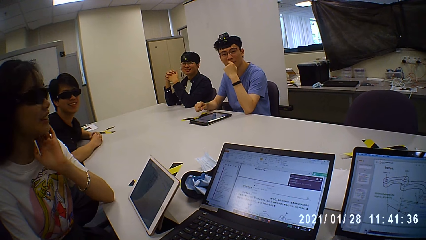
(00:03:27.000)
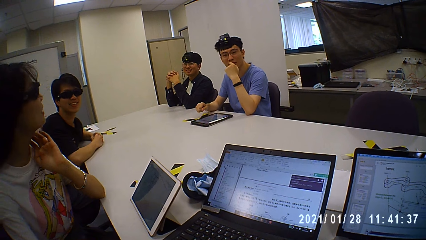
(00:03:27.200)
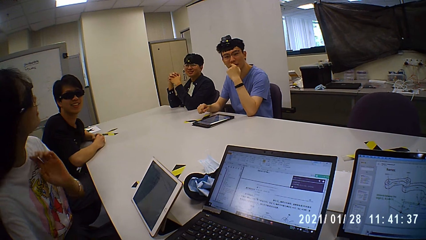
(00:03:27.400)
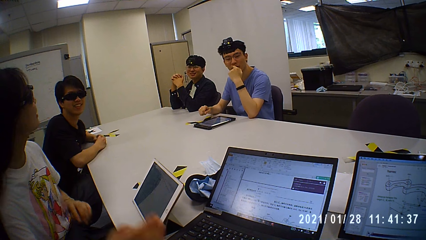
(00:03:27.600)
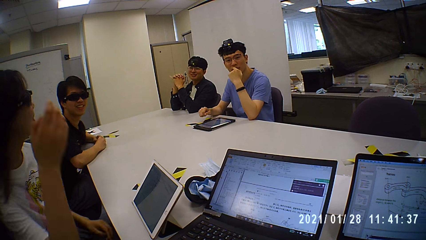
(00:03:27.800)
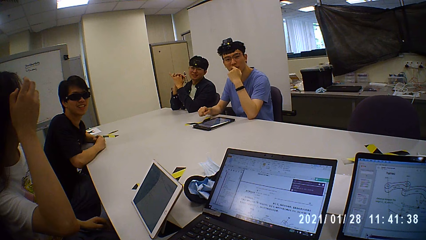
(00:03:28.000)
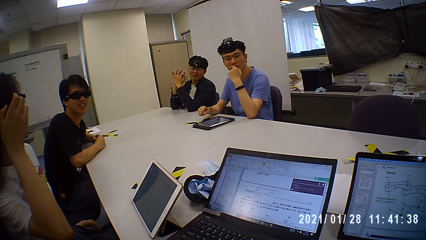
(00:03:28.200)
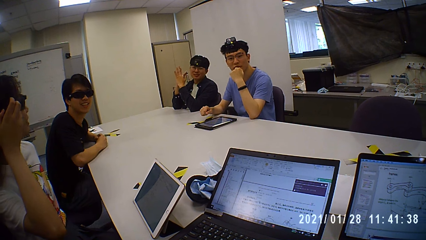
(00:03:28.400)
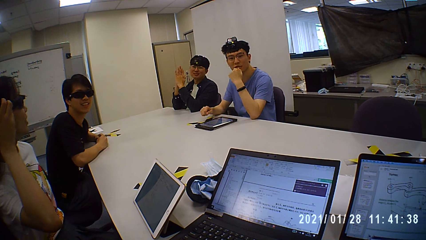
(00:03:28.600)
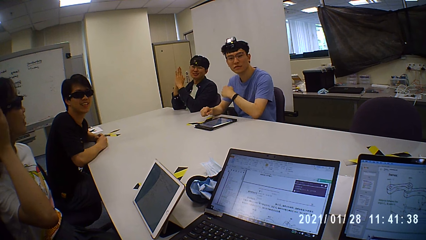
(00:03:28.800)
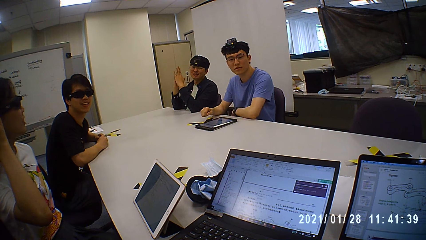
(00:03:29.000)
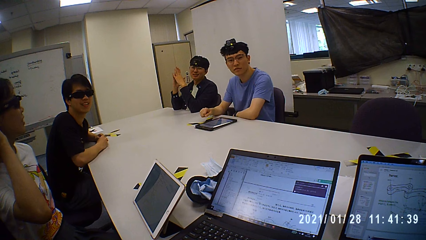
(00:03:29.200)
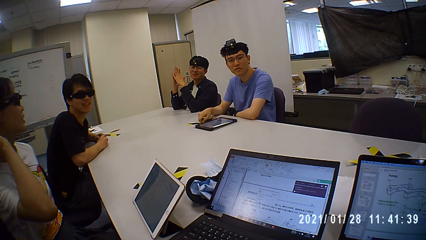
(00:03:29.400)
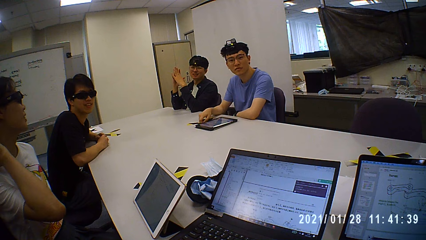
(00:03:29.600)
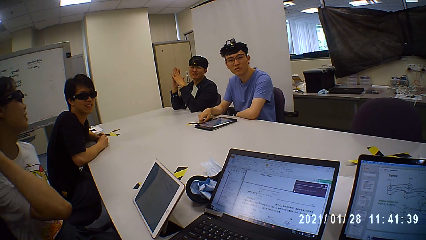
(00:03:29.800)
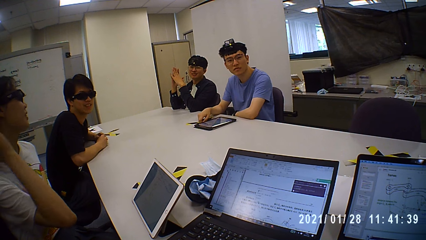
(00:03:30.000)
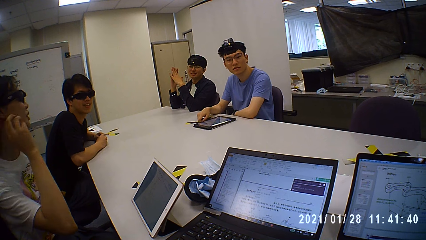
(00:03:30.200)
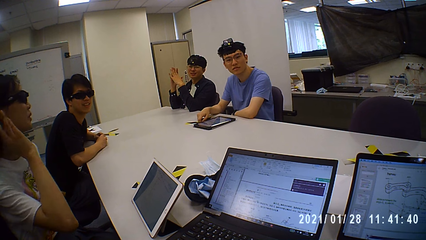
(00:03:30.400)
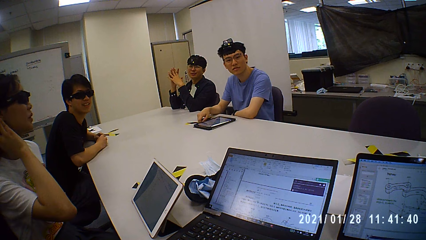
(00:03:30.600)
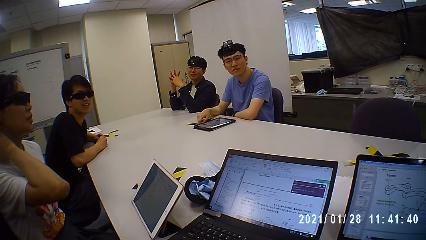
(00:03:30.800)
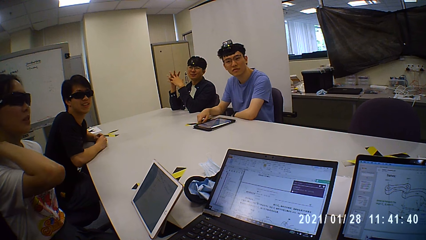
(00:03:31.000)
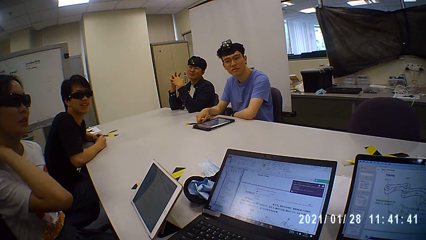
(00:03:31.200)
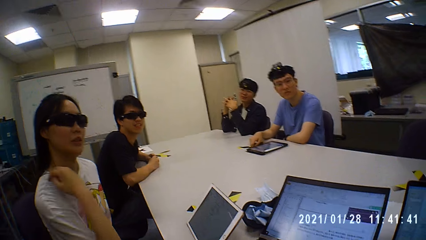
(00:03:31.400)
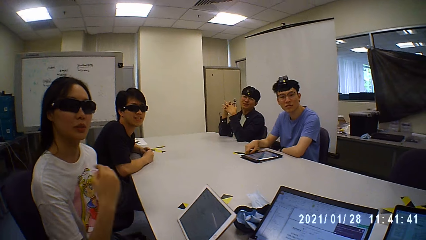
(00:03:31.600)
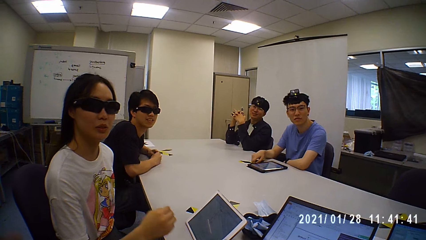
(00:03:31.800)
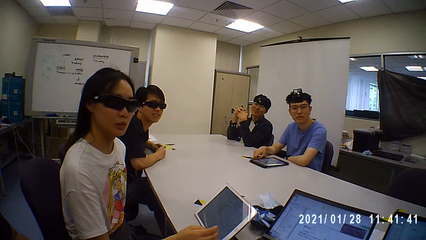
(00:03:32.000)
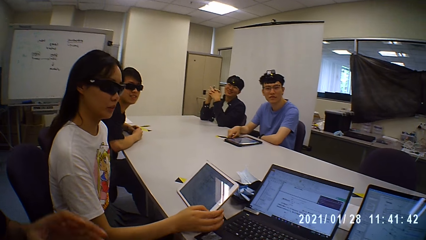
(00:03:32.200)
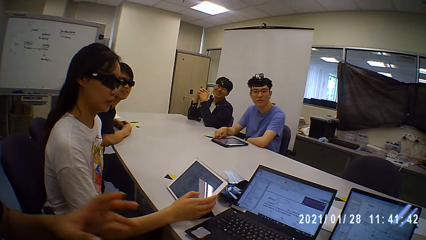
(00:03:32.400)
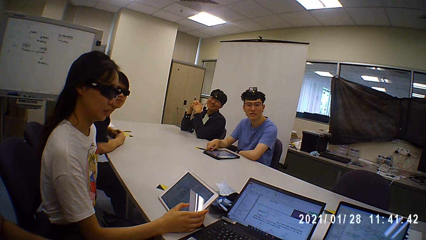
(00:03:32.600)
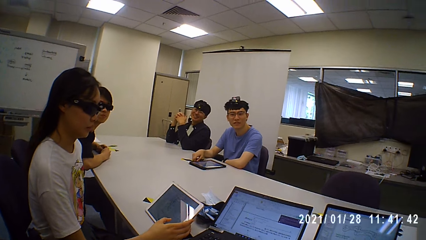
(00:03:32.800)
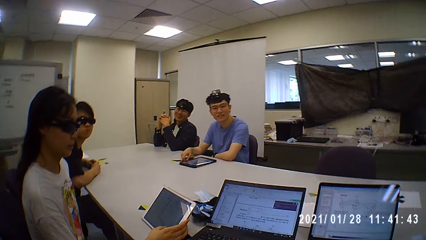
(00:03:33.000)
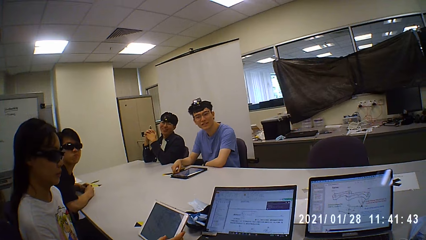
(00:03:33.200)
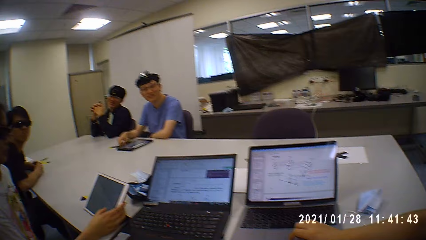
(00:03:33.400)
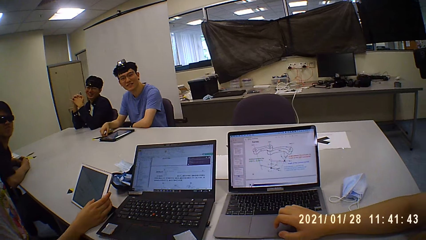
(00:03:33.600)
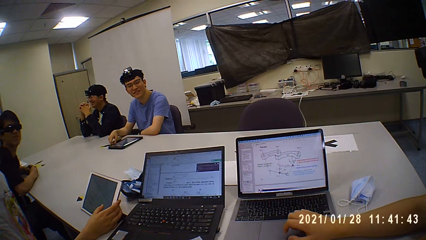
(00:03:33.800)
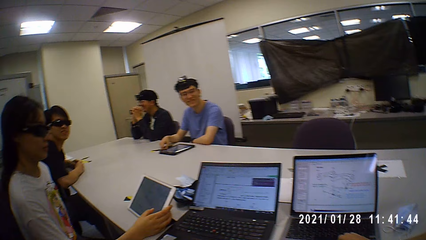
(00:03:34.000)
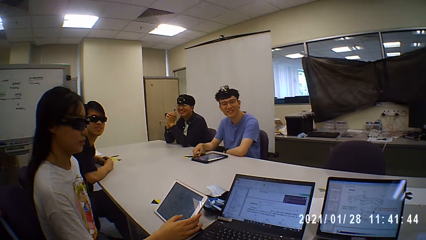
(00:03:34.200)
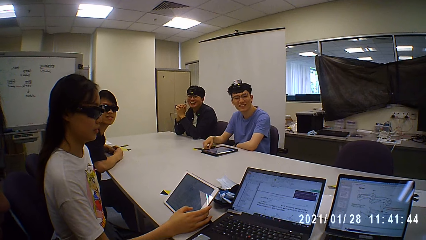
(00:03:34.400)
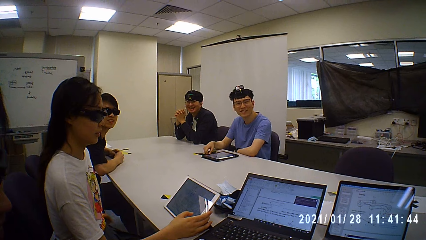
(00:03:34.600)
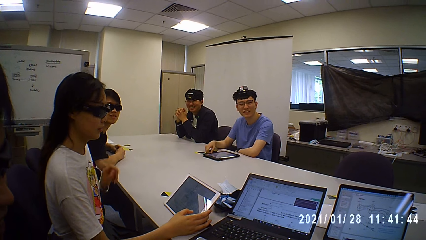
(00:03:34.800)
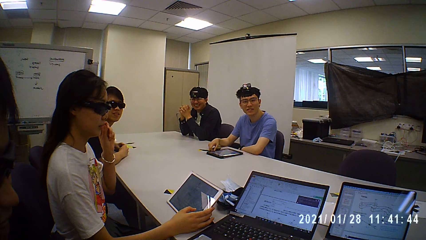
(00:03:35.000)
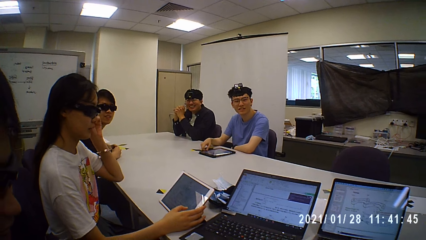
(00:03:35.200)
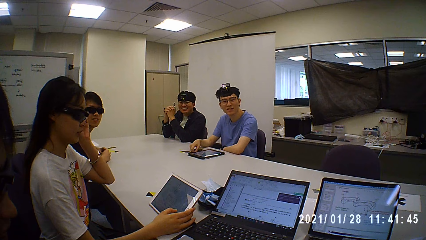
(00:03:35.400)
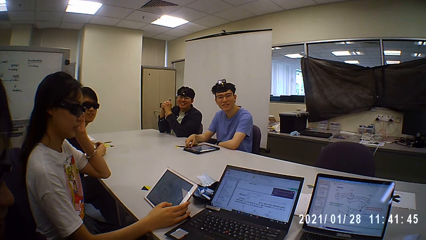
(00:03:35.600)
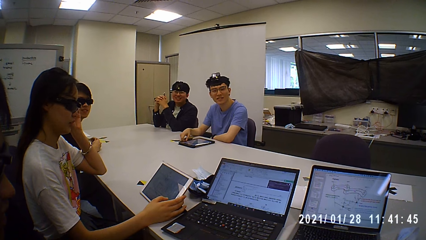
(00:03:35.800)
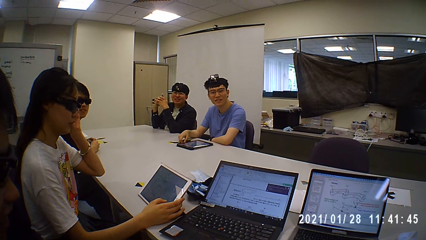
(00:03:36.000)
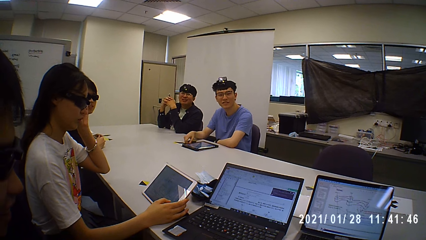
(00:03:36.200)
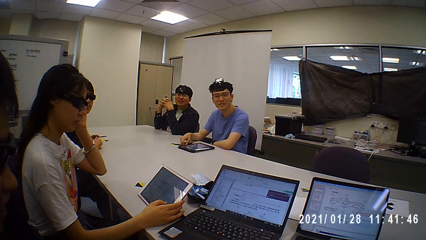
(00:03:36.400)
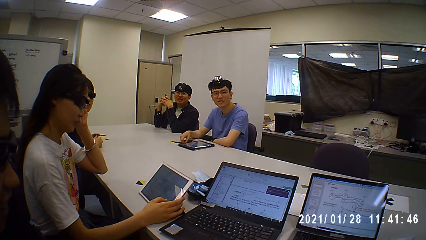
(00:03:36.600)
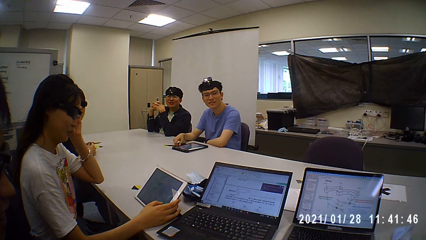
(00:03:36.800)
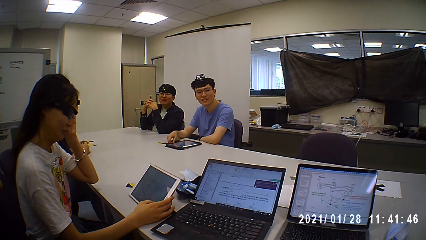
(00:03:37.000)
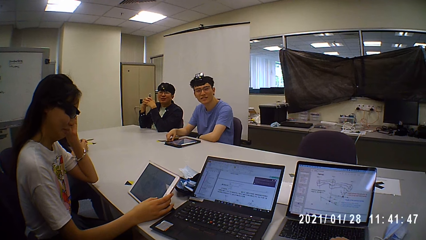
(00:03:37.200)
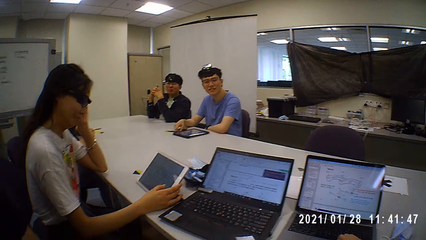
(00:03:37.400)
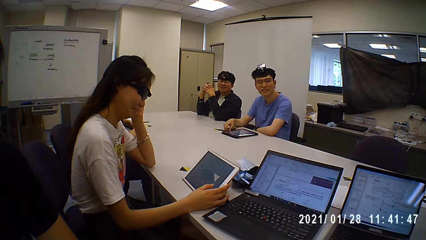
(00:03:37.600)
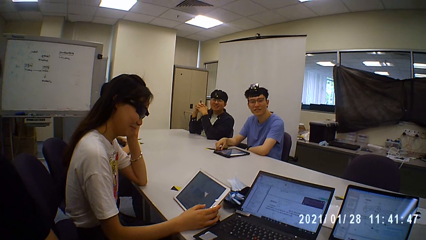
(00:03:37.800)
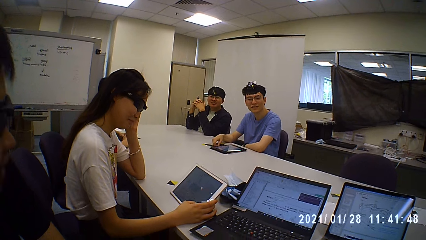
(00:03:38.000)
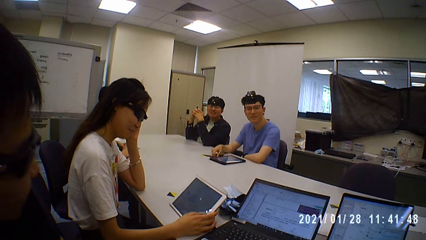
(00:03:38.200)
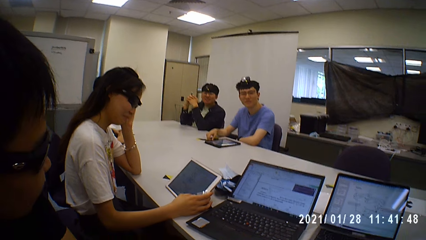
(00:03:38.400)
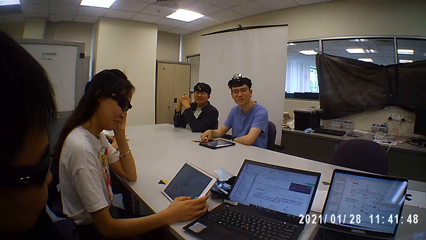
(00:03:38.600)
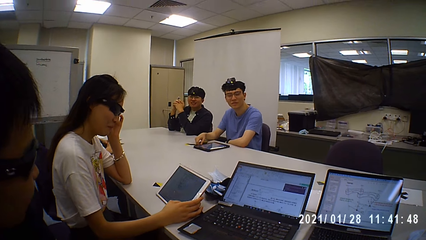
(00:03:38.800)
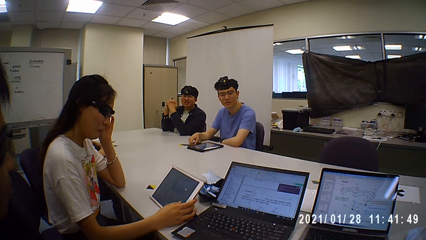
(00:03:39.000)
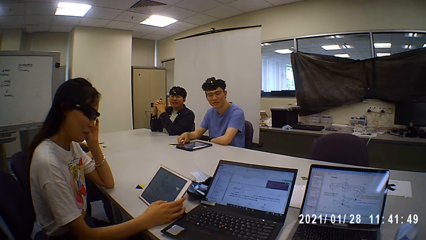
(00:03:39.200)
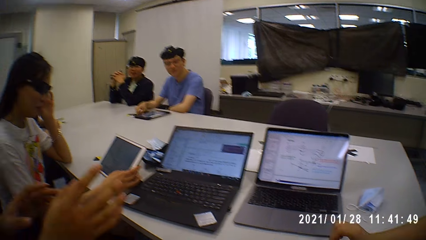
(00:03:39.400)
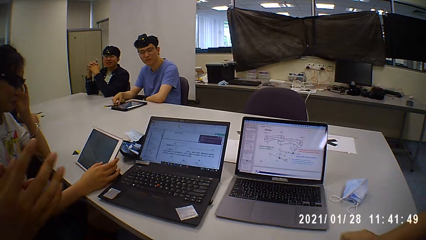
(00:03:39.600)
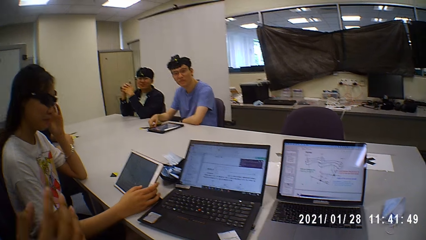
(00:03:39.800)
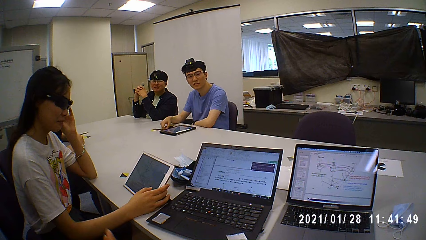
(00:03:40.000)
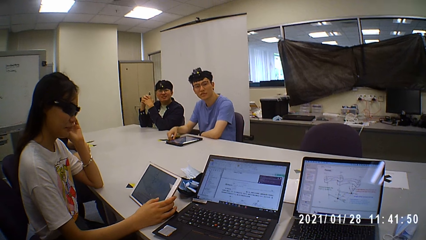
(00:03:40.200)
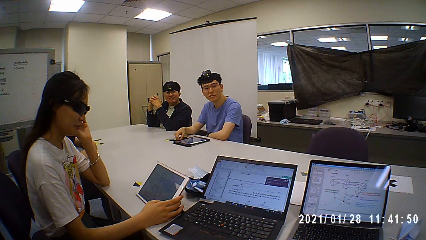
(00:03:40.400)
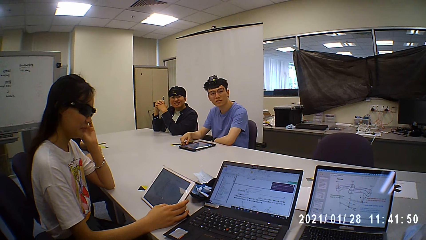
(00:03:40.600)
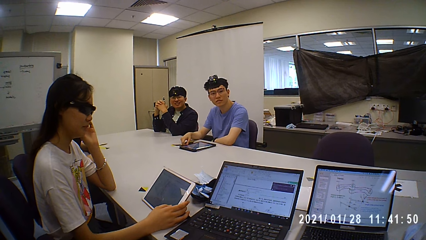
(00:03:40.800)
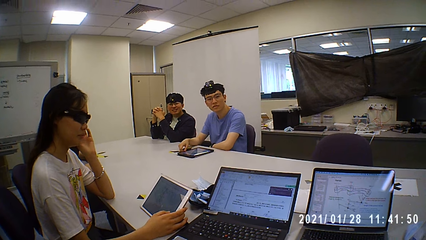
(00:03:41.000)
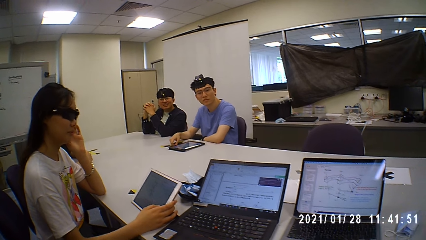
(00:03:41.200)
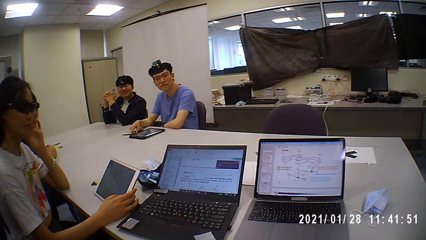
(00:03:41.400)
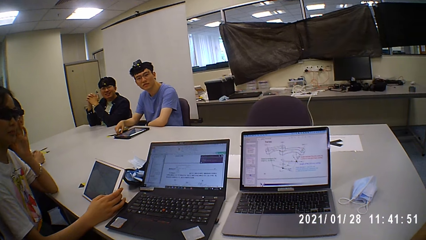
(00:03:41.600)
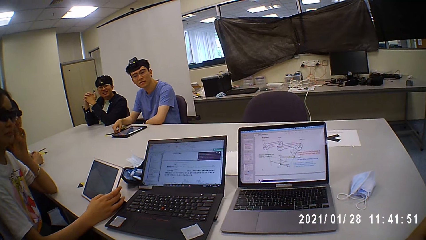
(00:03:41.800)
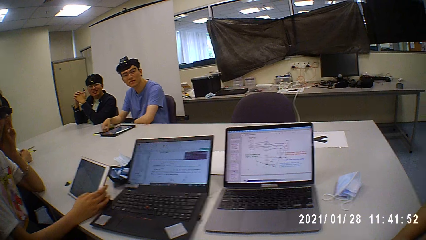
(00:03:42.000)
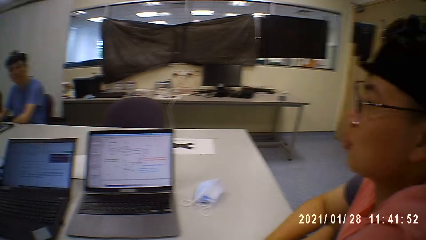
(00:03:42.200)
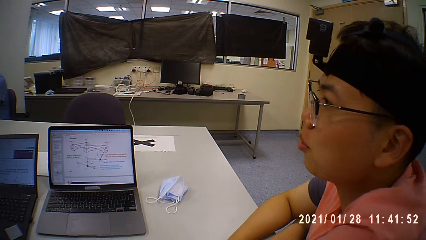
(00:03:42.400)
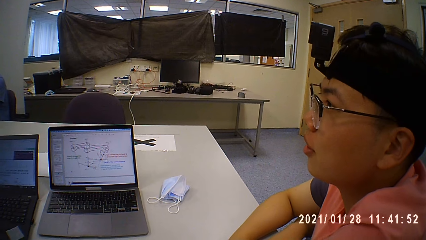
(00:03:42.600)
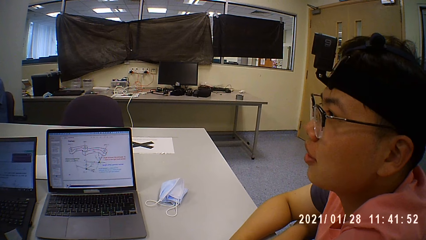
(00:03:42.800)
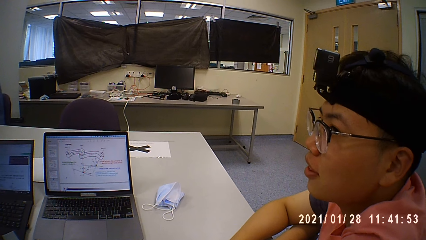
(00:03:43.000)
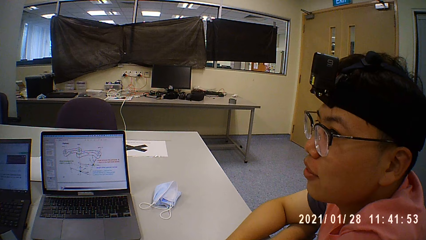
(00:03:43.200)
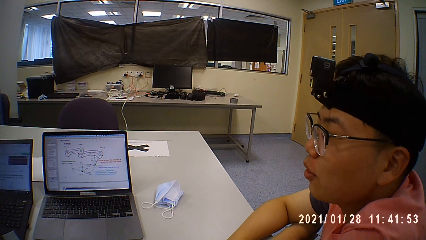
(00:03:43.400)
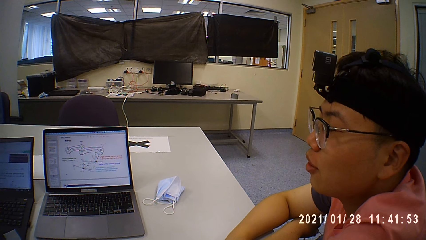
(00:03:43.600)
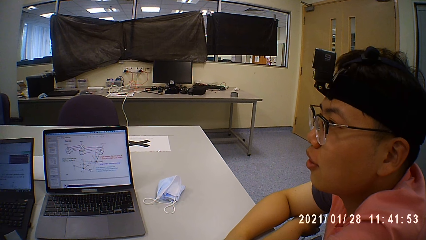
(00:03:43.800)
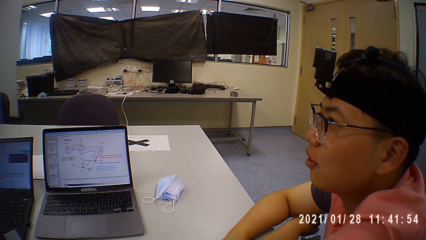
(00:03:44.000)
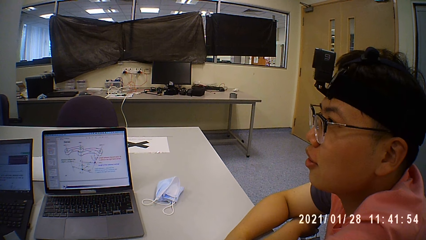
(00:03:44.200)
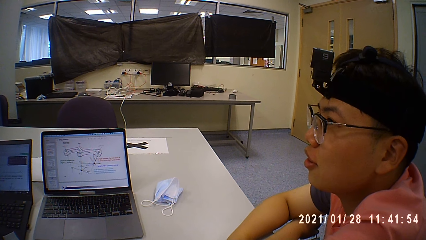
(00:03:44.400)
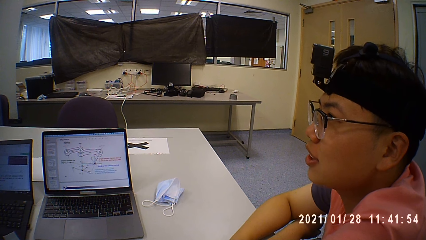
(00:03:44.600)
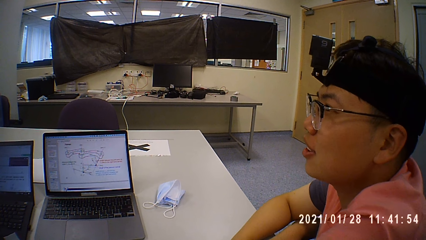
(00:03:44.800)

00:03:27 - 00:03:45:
A person smiles. A man talks to the camera wearer. The person touches the hair. The camera wearer talks to the man. They talk to the man again. Another man talks to the first man. The person grabs the tablet. The camera wearer talks to the first man. The other man talks to the first man. A third man talks to the first man. Another person talks to the camera wearer.
